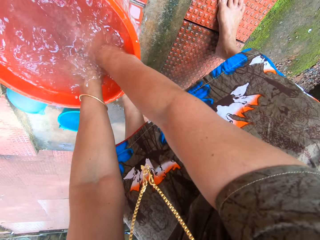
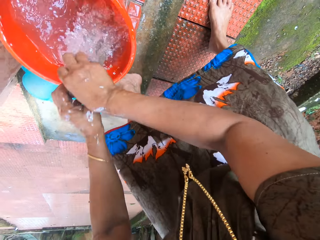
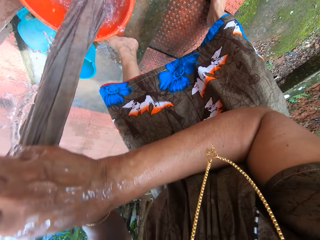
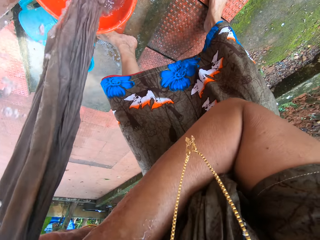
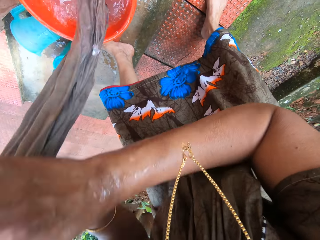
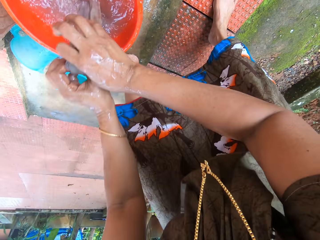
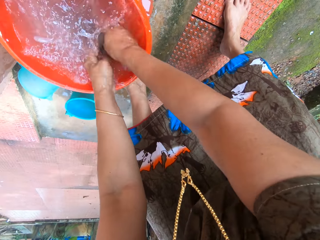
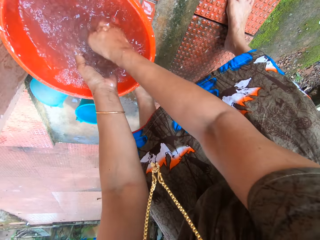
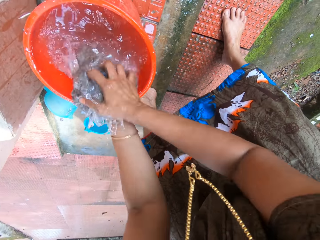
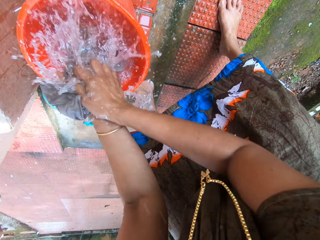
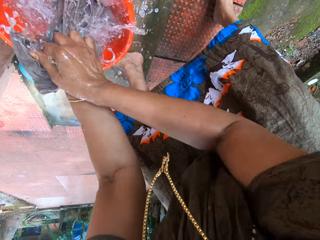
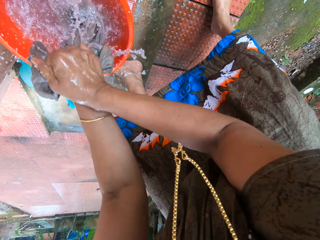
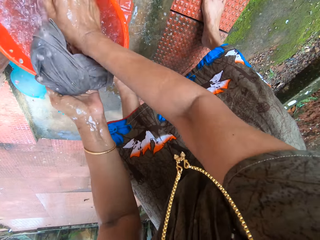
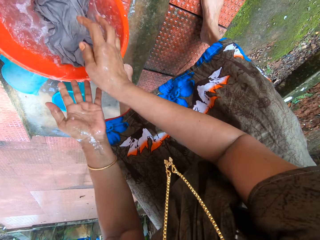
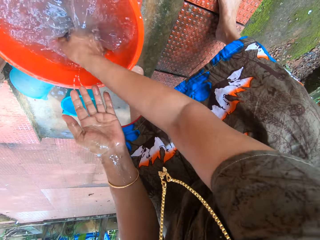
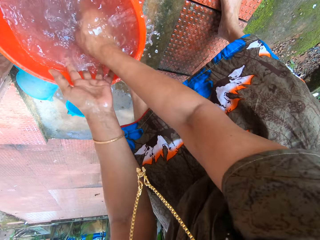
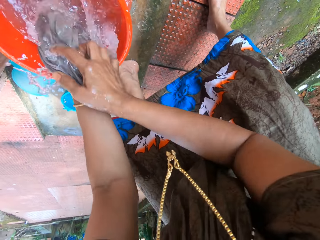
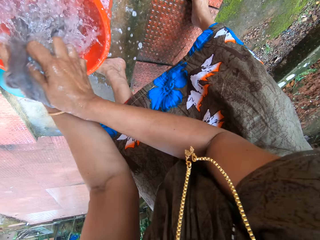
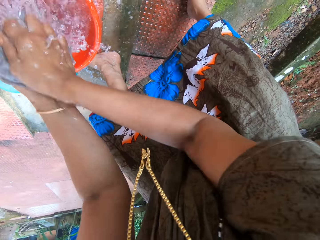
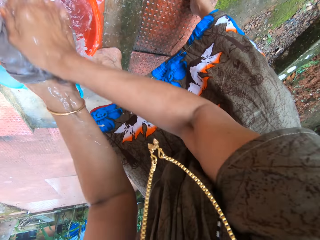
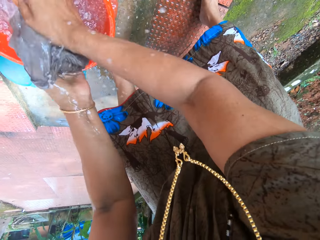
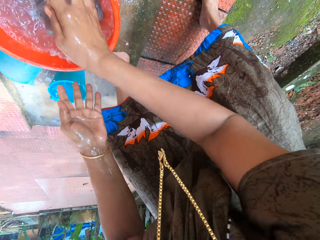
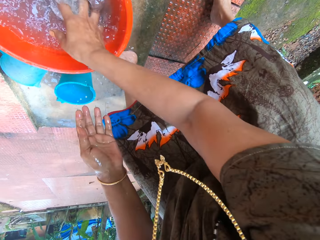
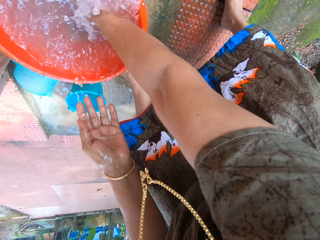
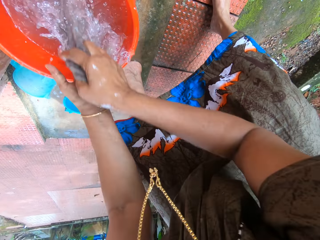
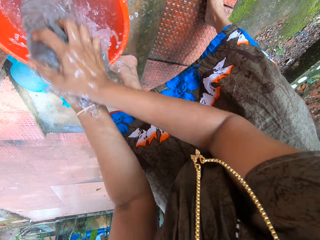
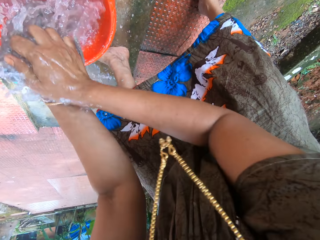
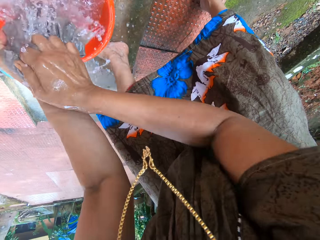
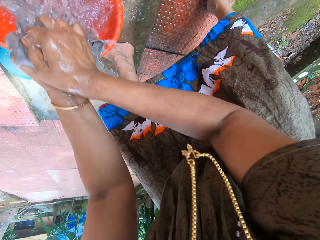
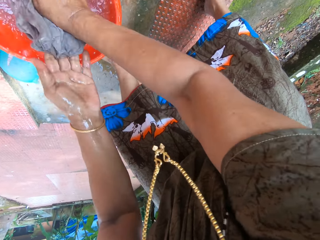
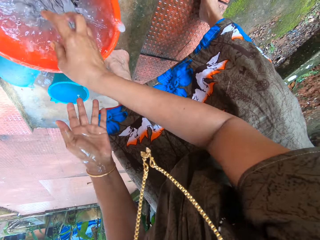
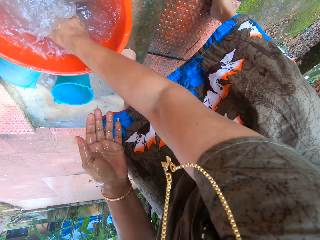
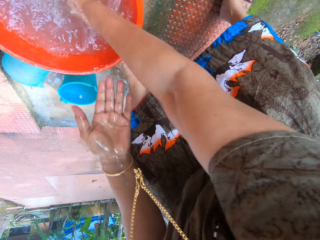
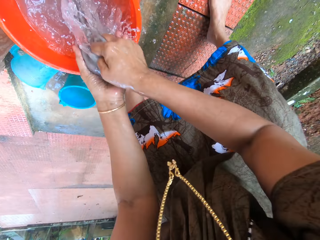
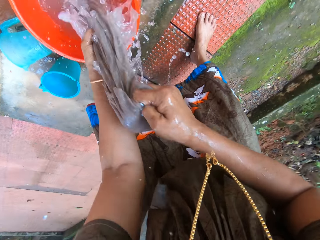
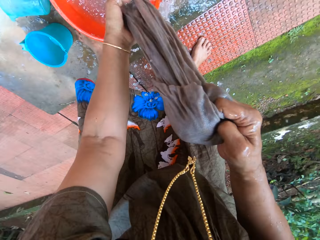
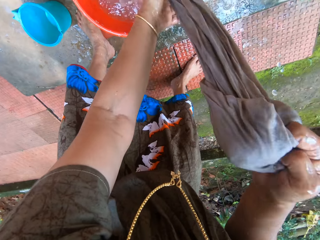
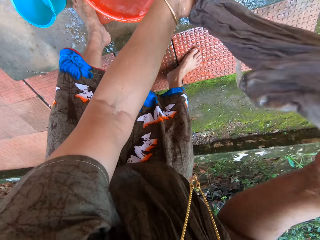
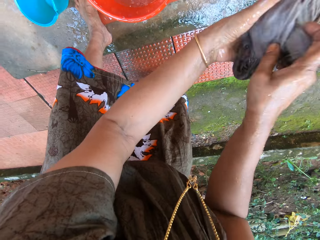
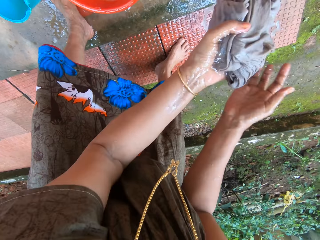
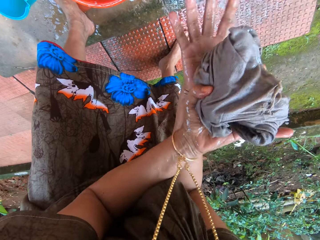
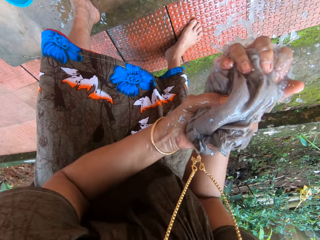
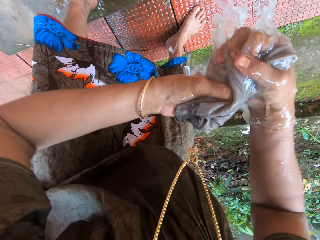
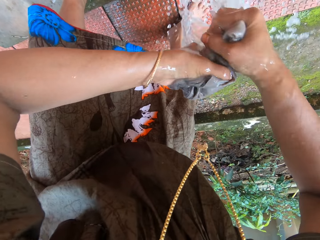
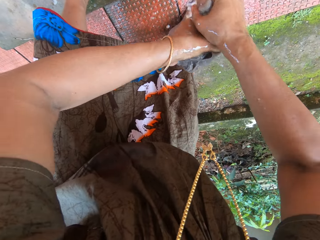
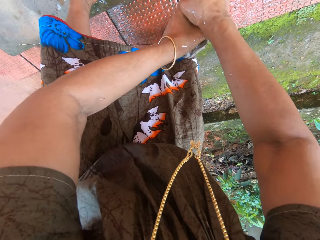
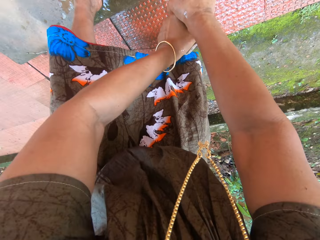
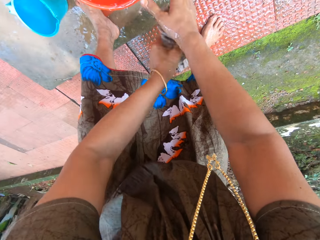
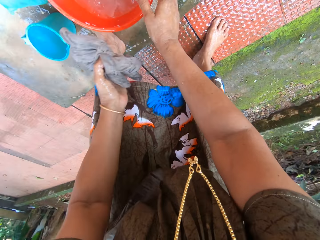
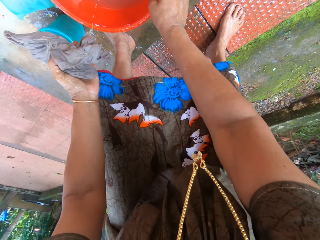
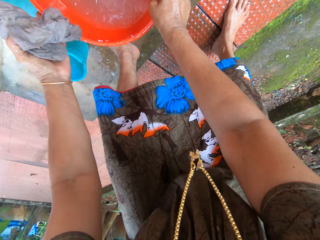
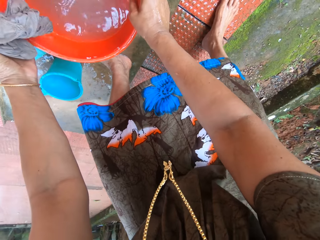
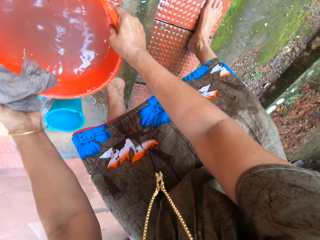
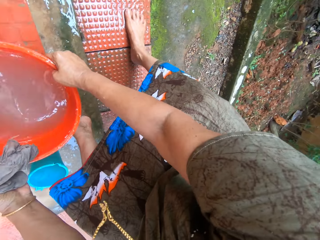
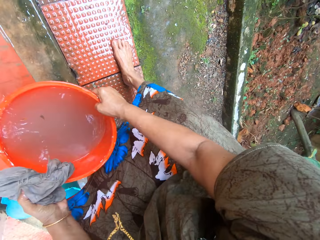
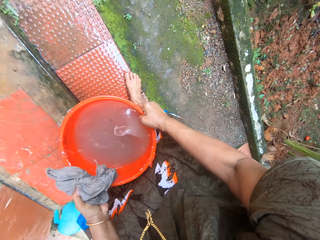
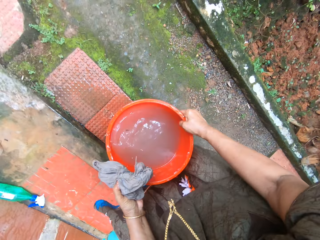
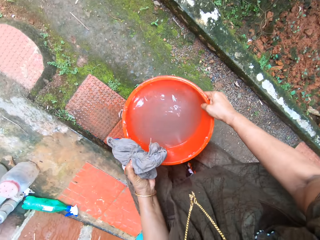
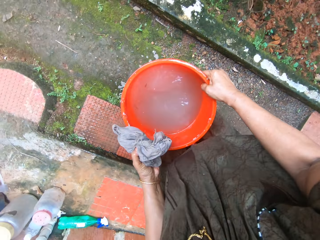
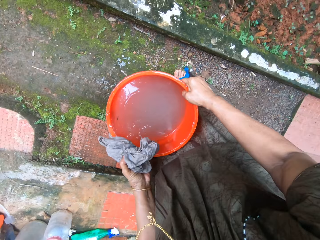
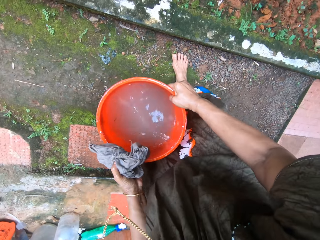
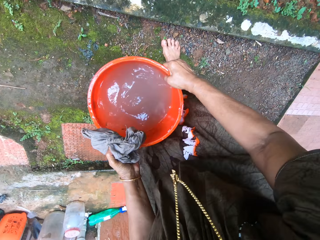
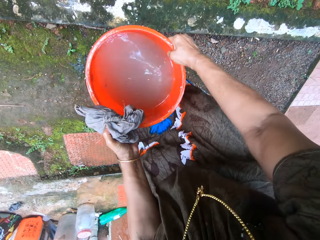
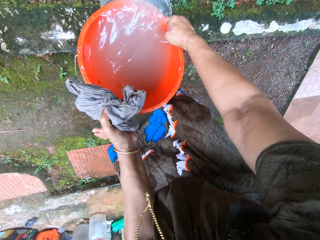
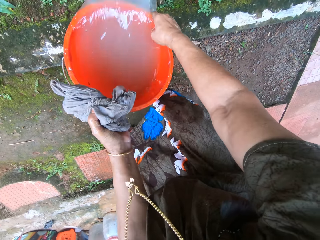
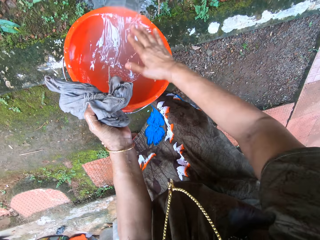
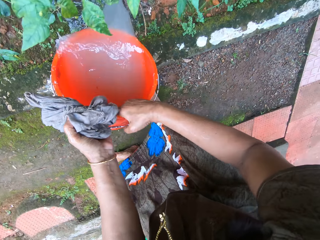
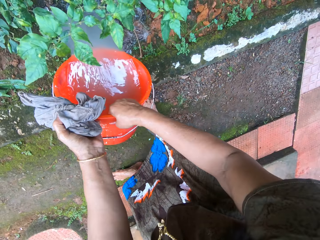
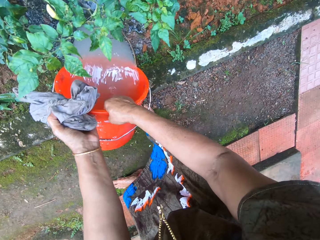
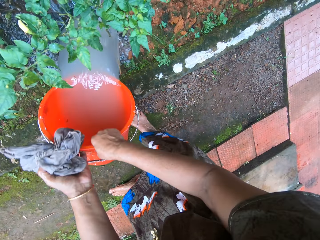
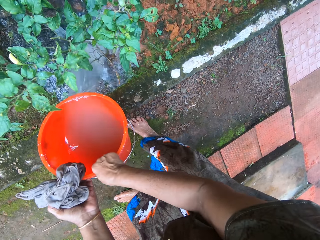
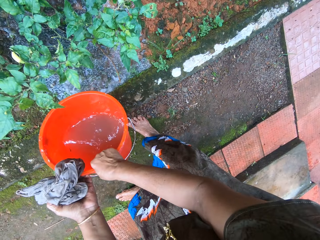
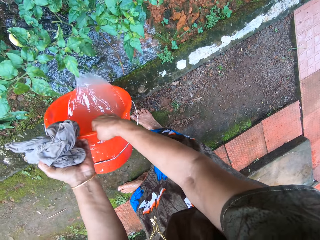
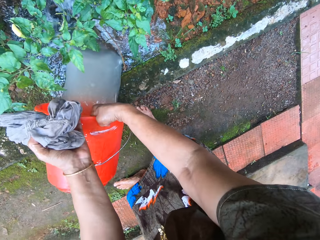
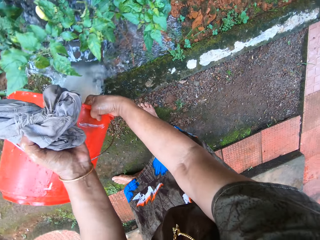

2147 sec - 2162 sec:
The camera wearer rinses the cloth. She takes out the cloth from the bucket with water. She squeezes water from the cloth with both hands. She picks up the bucket with water, carries the bucket with both hands, and puts down the bucket. She pours the water into a flower bed with her right hand.

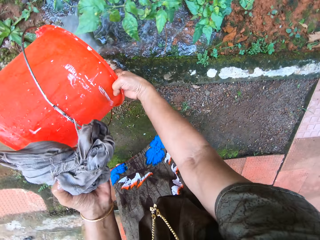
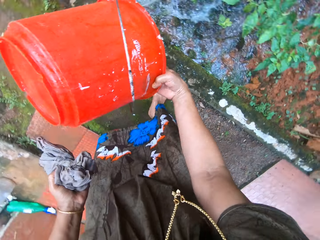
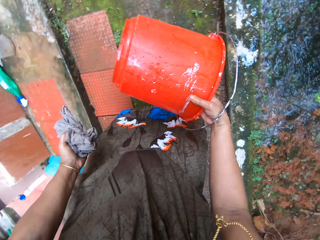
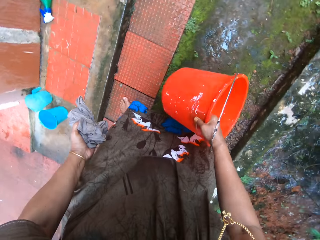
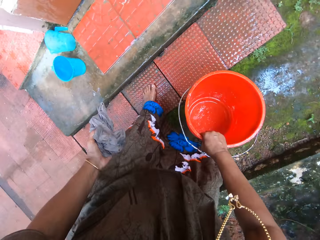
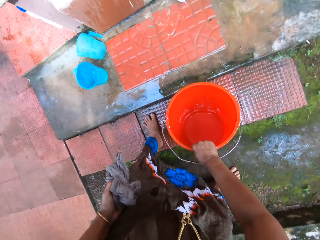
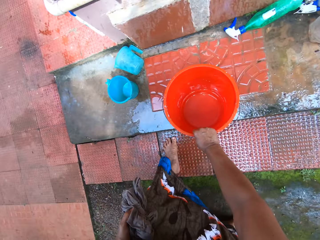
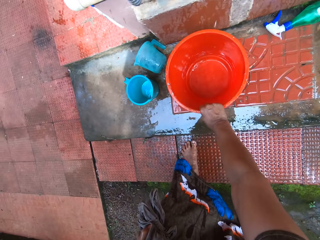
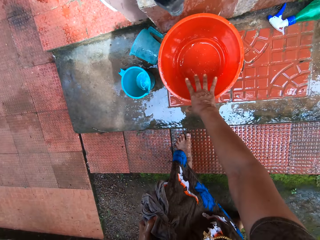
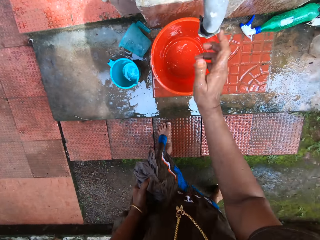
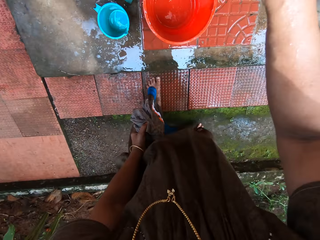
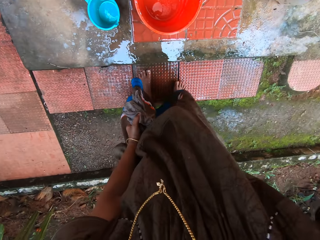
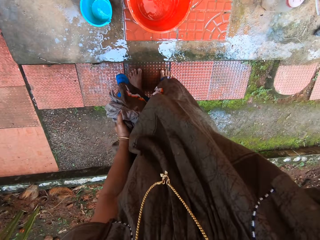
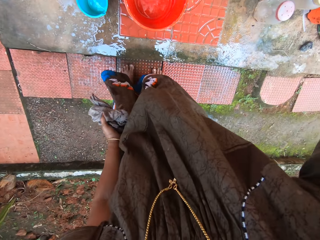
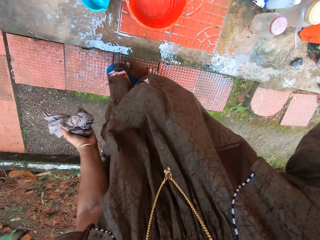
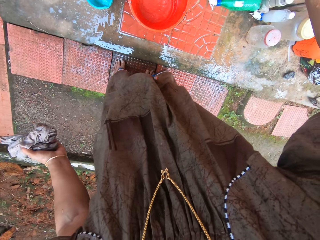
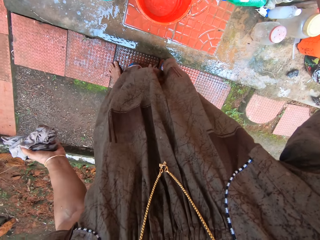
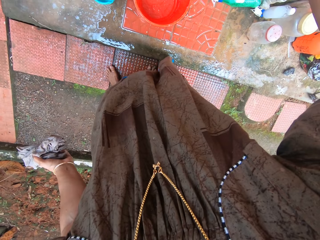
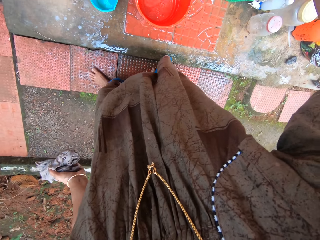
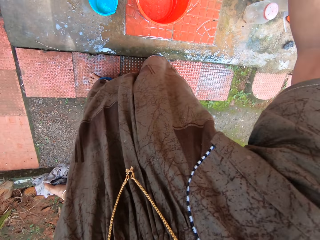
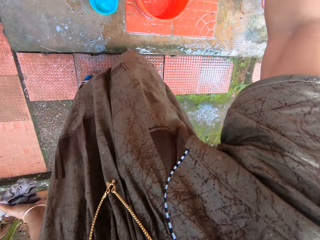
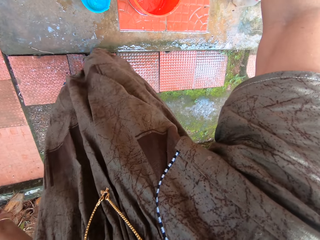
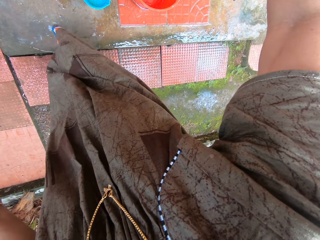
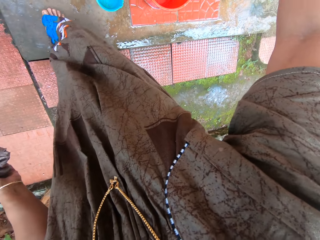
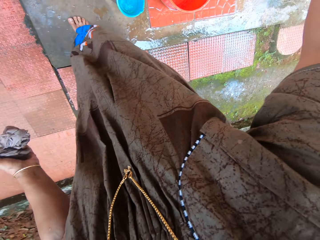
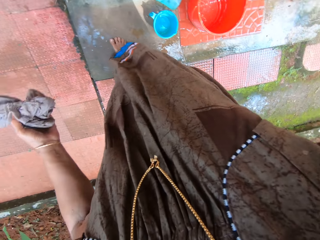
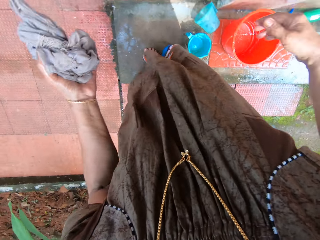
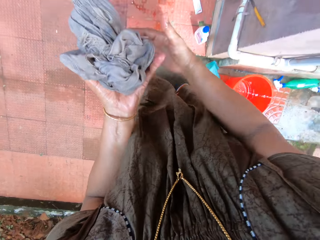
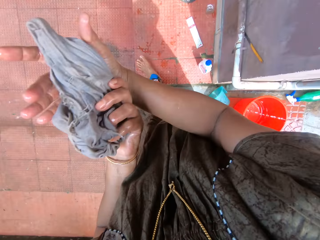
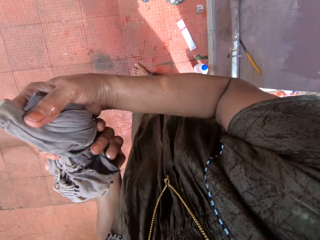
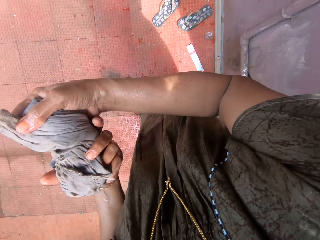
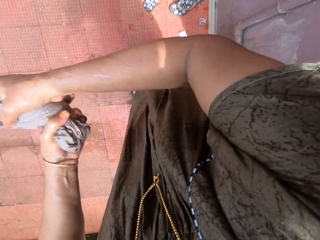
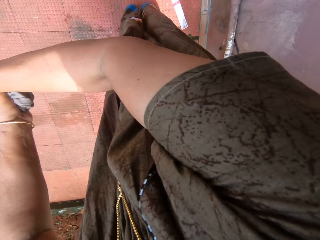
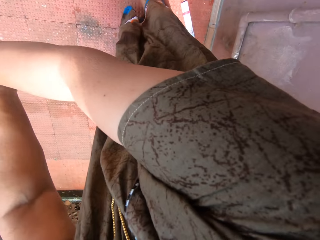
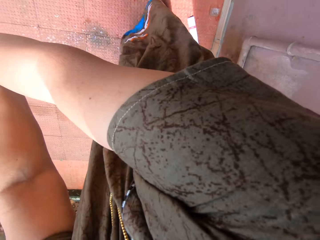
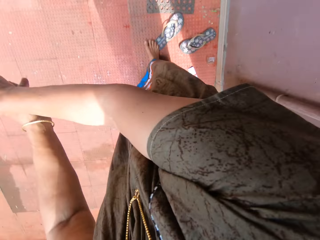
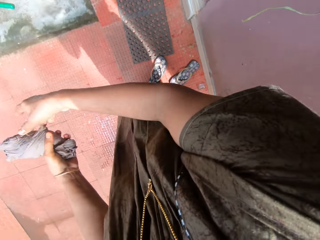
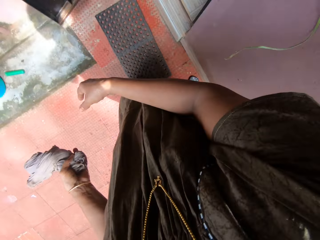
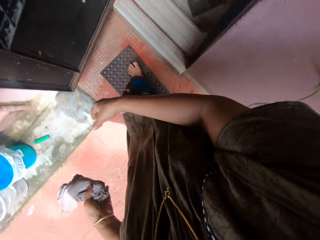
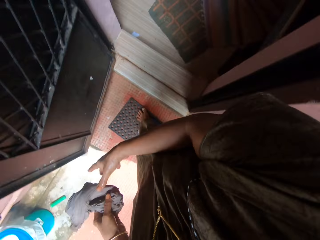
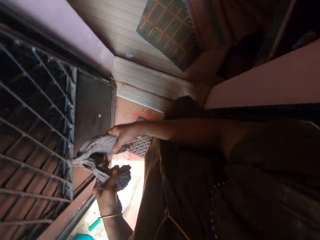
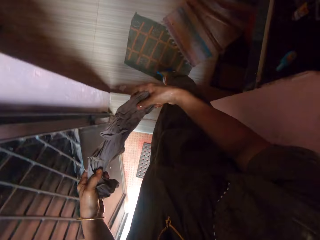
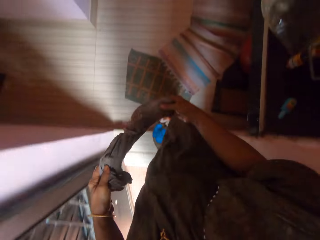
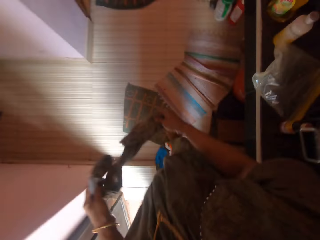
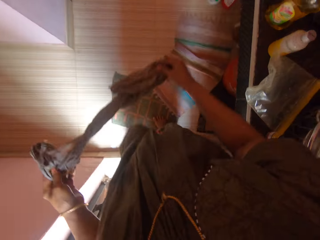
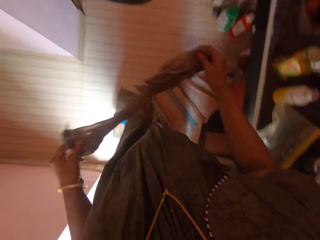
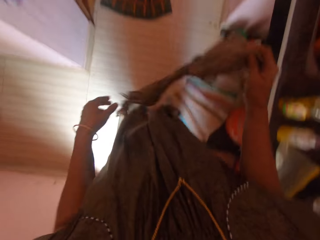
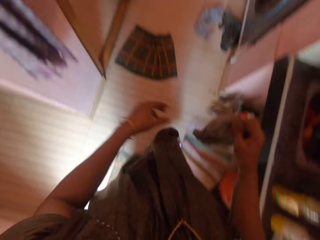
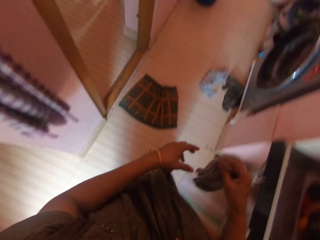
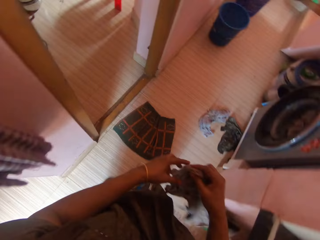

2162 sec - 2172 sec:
The camera wearer holds the rag with her left hand. She drops the bucket on the tap floor with her right hand. She opens the tap with her right hand. She fills the bucket with water. She walks towards the house door. She squeezes water from the rag with both hands. She adjusts the cloth. She walks back into the apartment.
